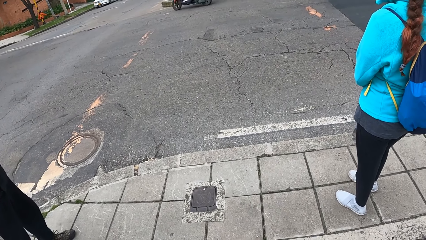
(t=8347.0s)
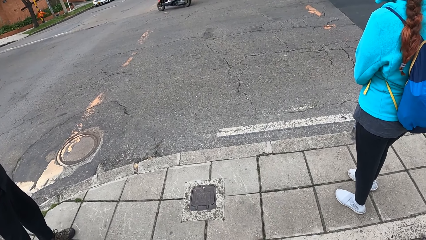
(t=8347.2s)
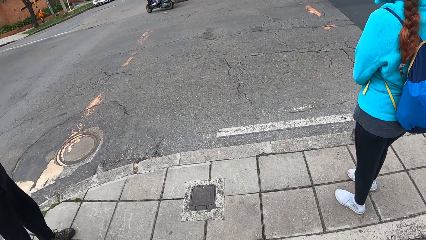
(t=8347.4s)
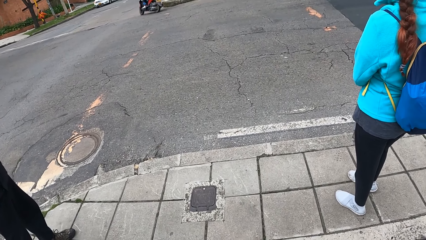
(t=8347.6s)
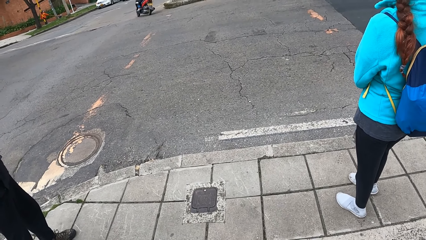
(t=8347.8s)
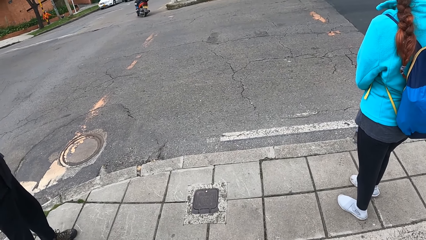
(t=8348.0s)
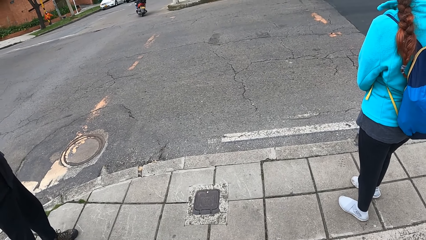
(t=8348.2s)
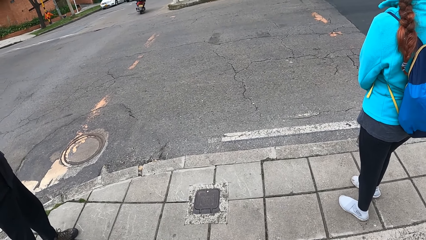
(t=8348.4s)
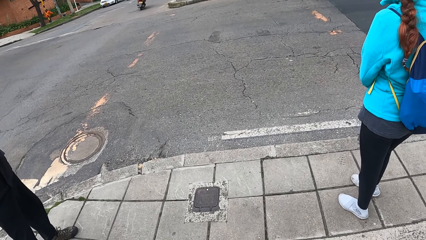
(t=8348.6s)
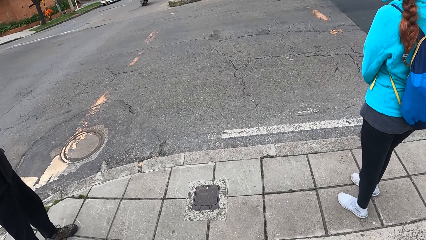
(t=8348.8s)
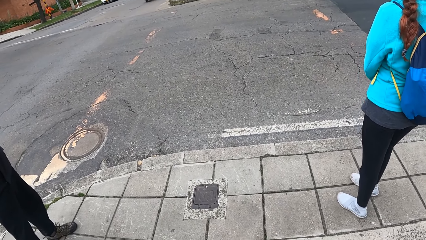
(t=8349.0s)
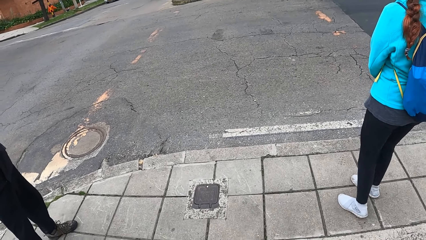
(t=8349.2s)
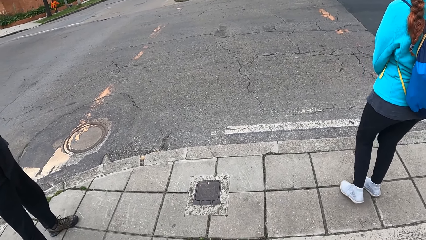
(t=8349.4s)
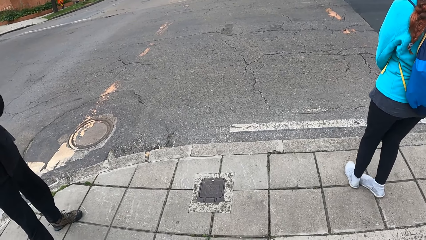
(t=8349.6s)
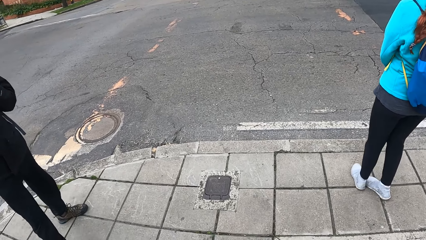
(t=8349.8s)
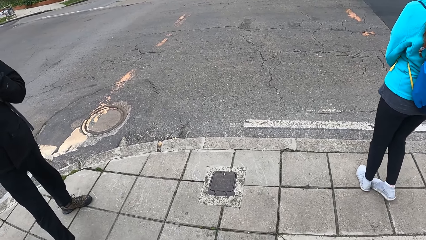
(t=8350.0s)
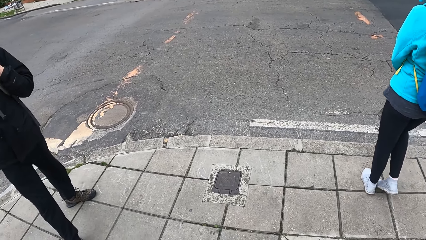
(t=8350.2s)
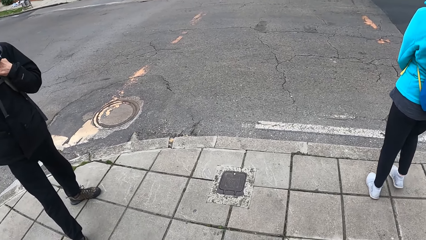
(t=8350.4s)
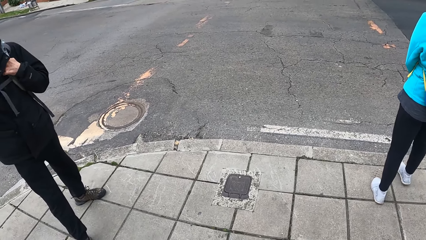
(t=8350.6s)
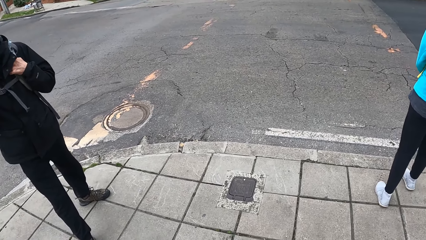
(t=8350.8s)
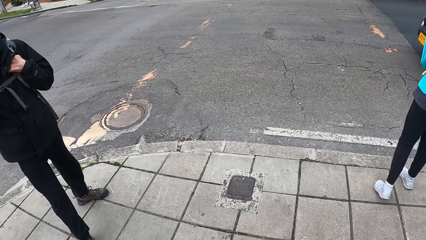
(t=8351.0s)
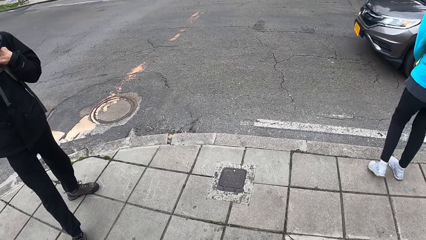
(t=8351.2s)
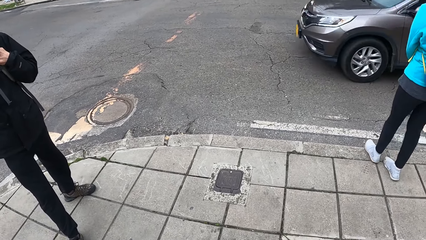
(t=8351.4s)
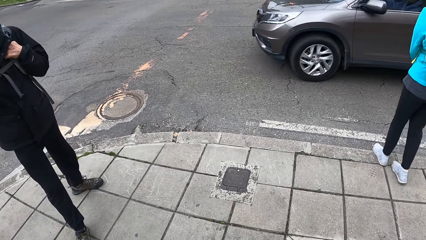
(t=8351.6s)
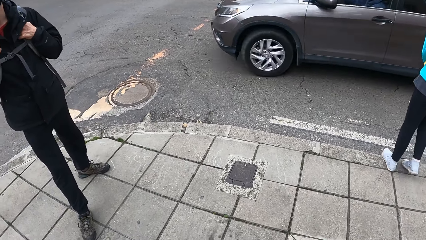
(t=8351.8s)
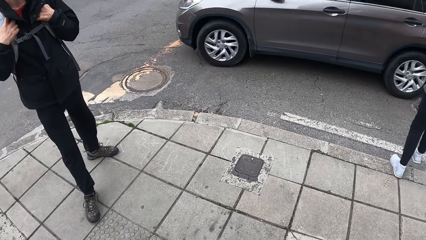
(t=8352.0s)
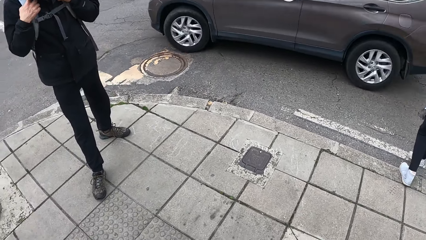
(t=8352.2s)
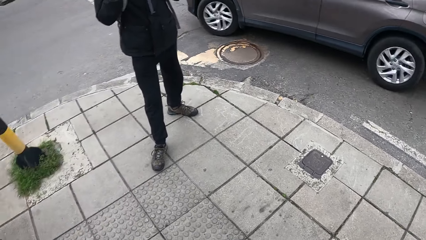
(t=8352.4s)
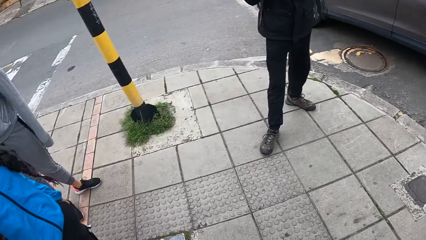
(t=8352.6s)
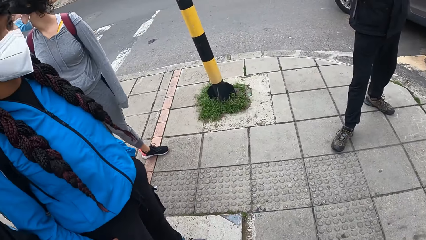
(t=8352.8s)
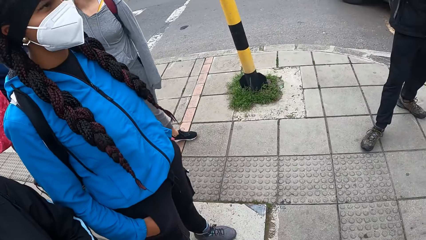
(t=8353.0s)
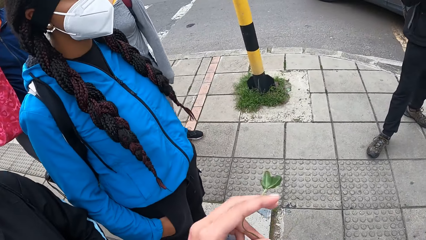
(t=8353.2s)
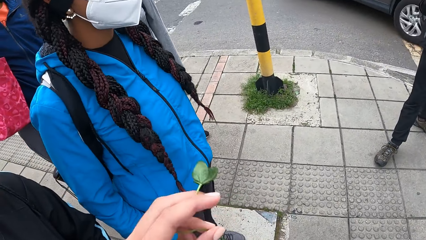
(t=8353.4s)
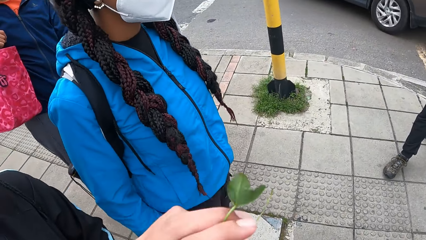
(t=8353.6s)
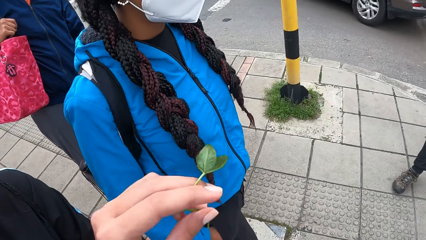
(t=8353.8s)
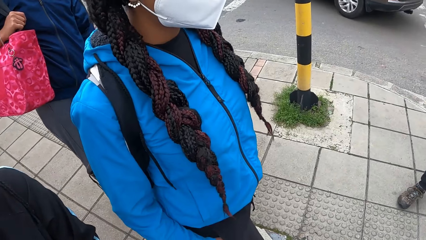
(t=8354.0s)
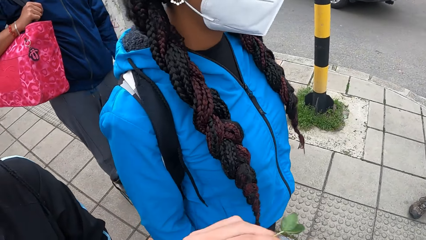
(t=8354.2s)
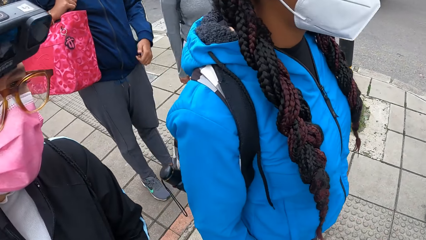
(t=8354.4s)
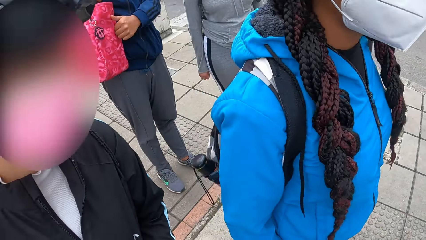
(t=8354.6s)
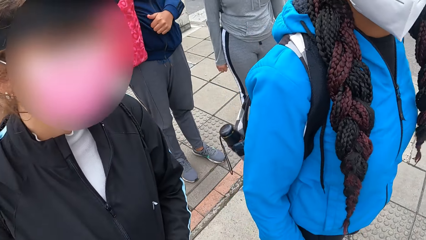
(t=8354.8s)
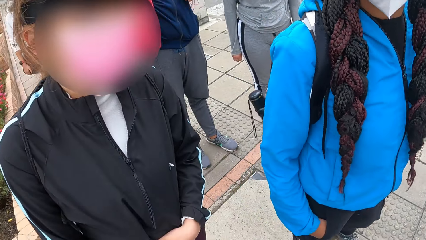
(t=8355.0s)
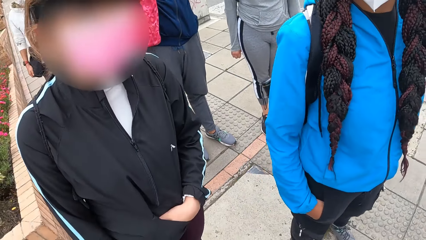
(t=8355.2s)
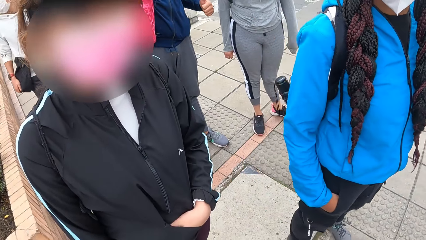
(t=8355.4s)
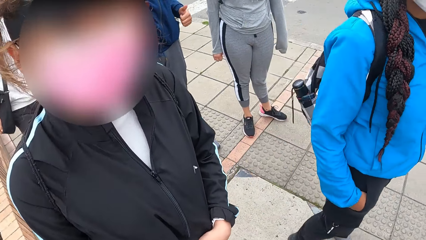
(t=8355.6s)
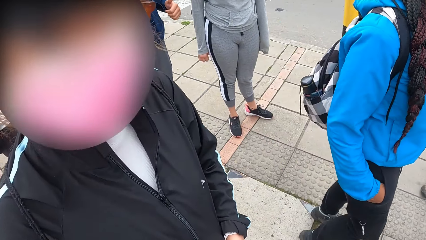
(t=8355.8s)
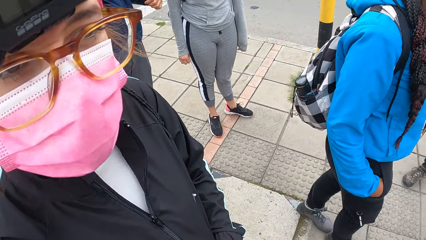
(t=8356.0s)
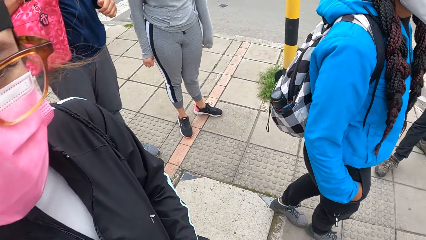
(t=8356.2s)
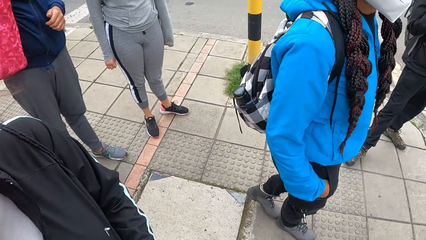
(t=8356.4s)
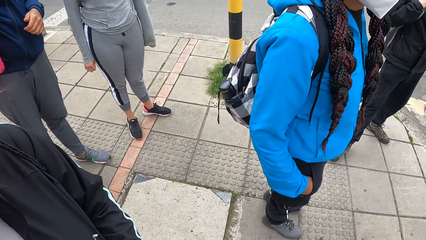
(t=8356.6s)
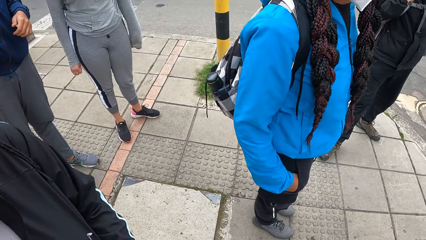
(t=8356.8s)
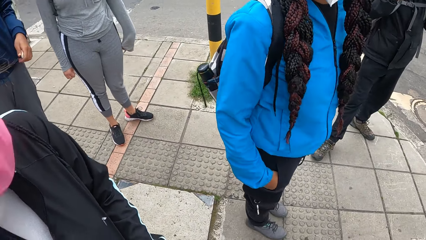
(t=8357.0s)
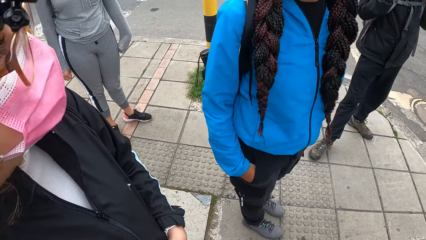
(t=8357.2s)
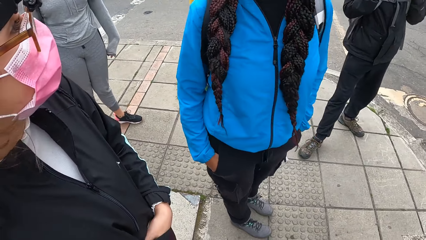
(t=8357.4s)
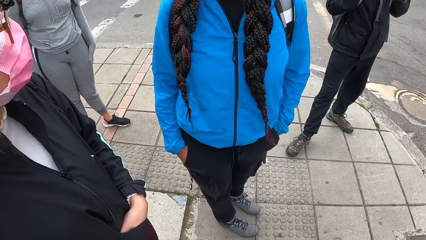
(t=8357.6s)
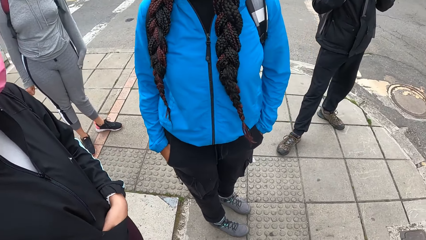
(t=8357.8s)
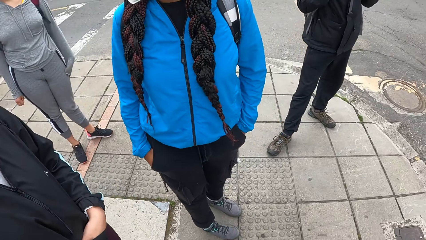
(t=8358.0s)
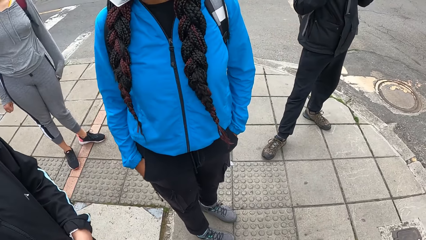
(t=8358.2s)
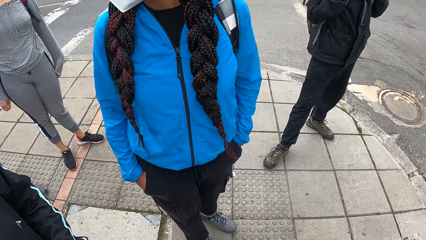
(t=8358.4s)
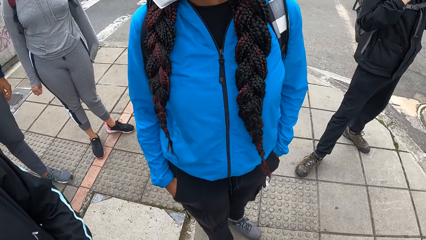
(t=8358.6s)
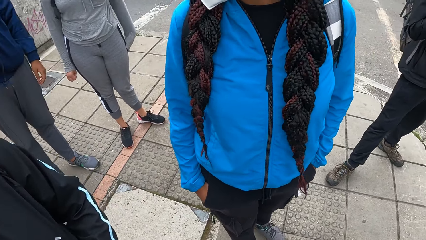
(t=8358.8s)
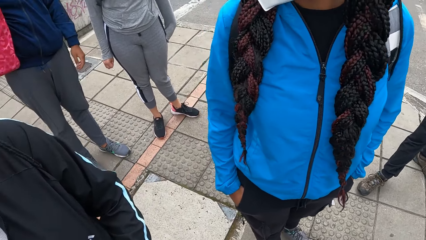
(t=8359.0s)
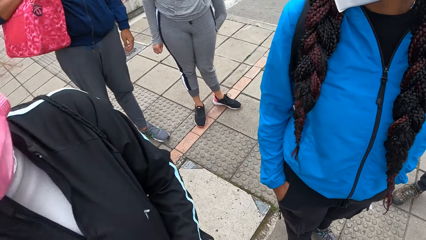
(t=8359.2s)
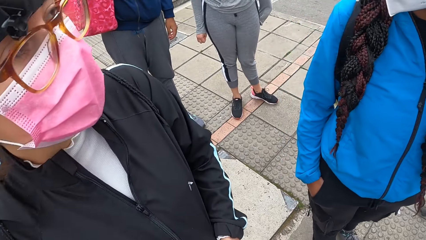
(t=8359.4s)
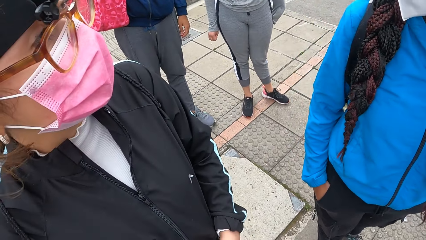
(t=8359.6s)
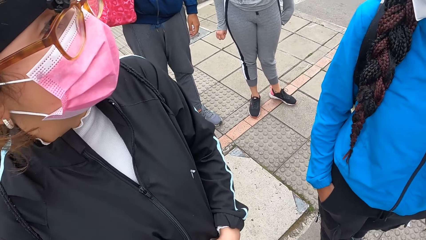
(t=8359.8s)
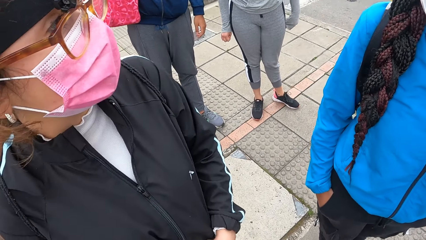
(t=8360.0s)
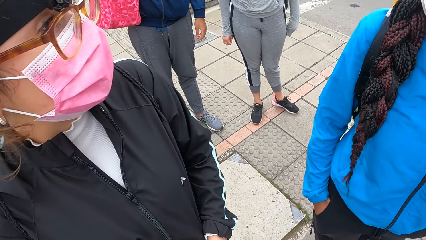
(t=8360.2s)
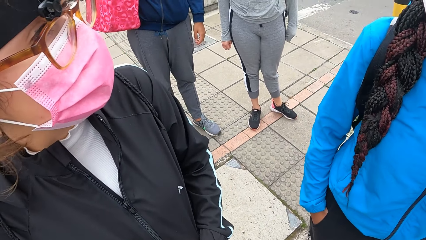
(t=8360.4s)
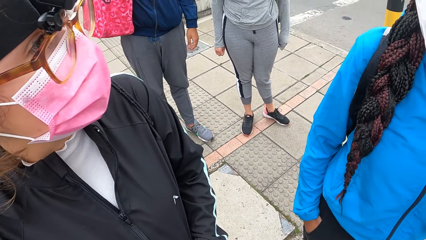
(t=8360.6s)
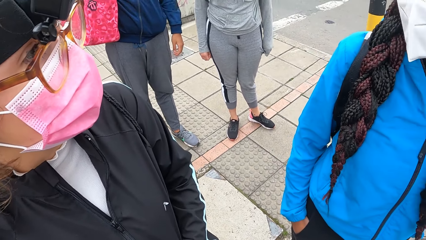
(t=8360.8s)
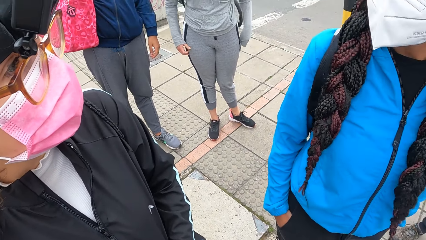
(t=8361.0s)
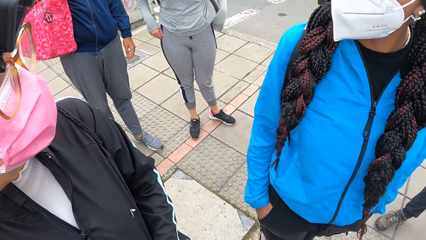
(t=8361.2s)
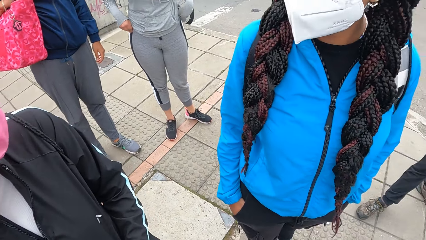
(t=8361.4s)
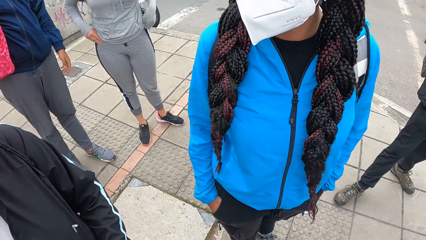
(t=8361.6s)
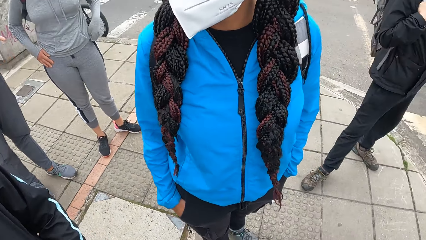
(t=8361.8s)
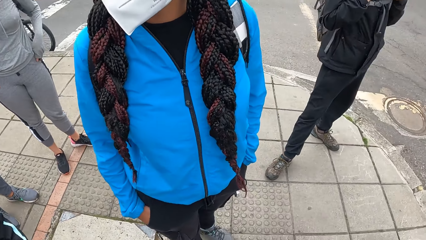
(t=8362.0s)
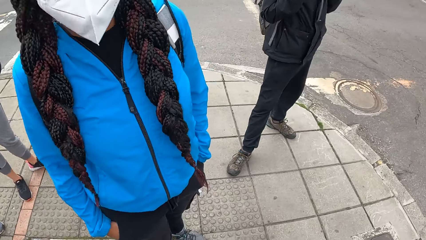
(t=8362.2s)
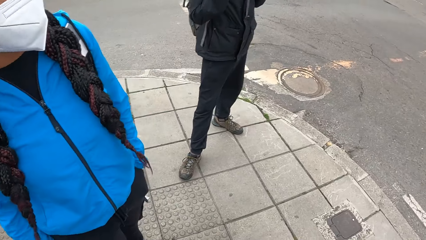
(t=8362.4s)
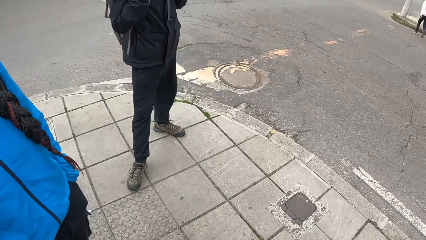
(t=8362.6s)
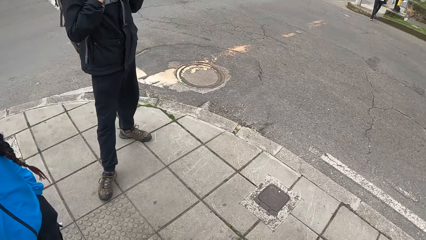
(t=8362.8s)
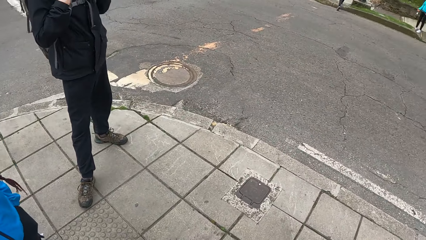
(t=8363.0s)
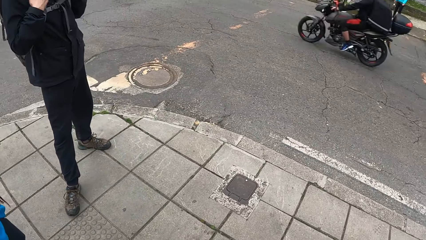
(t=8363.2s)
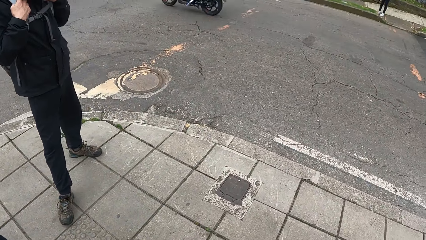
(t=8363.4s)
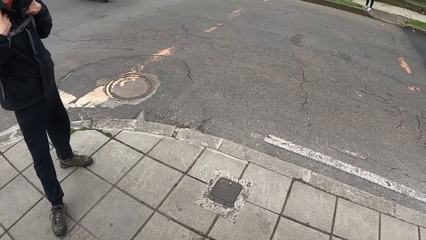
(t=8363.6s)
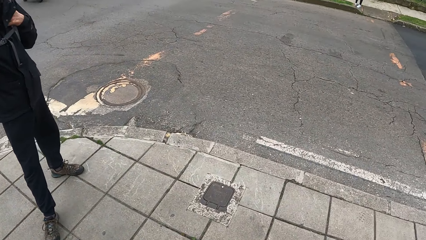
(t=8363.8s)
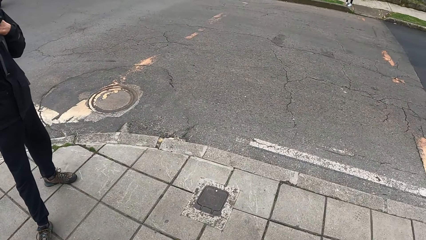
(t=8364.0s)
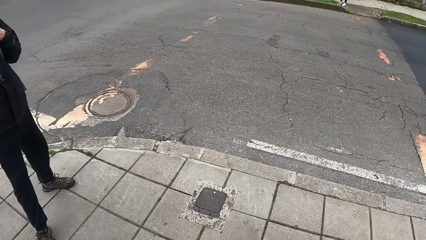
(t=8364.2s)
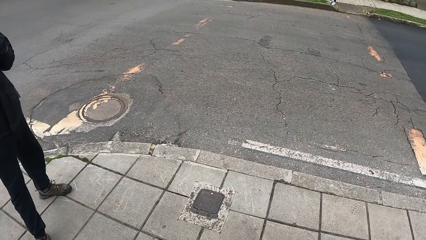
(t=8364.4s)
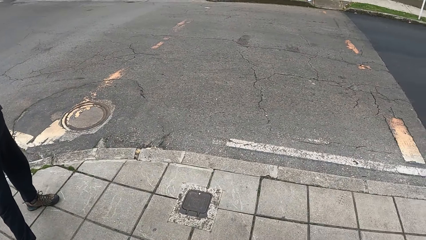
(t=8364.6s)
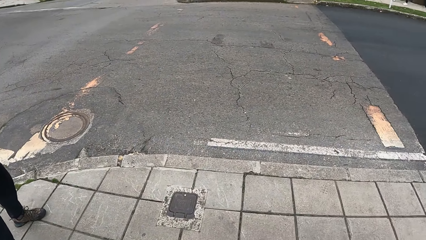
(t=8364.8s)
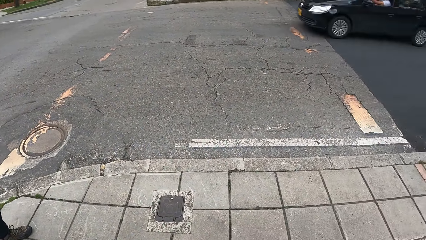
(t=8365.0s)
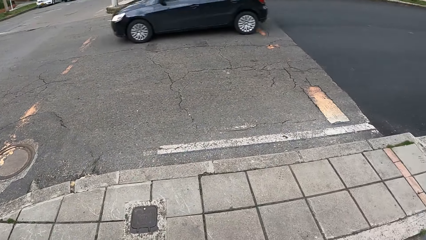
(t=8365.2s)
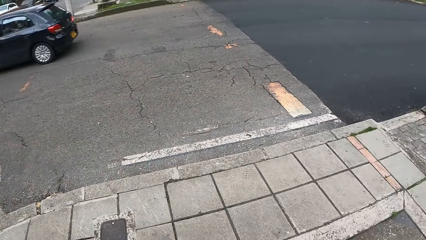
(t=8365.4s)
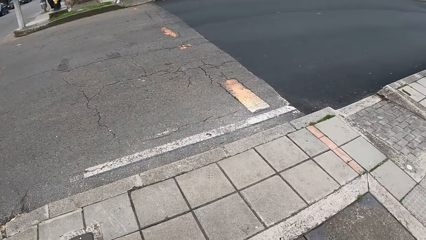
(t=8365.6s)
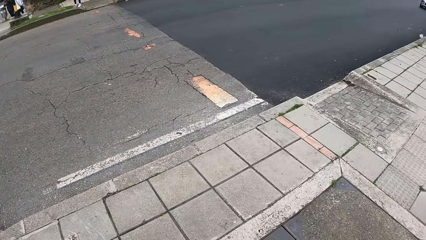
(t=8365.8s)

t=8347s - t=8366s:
A person looks around. The camera wearer looks around. They interact with a woman and another woman. They move the hands. They look around.
